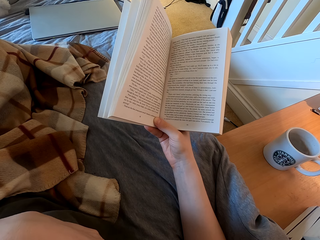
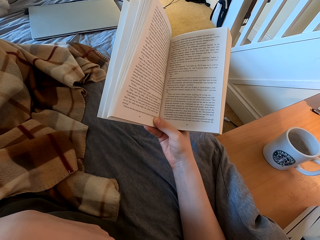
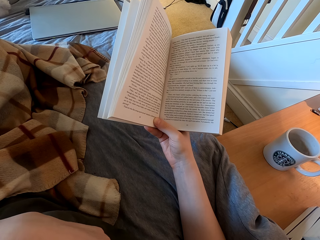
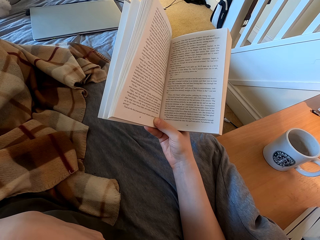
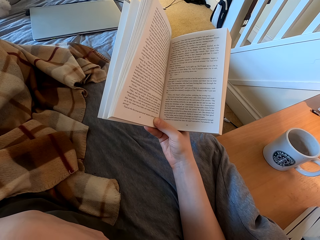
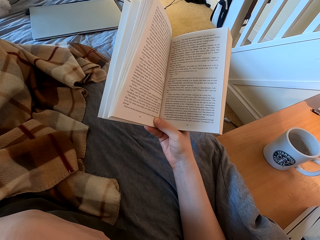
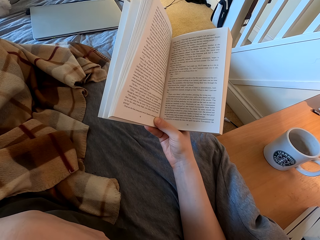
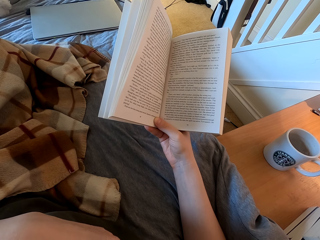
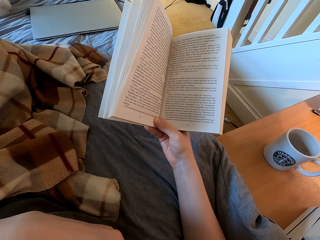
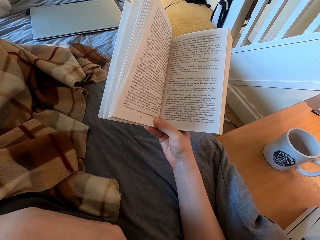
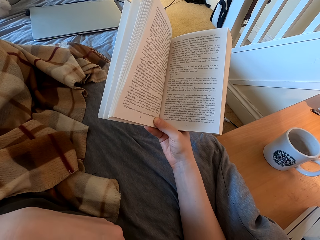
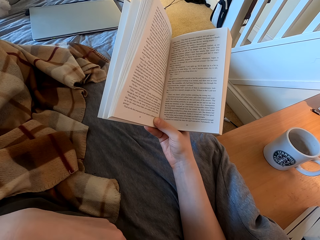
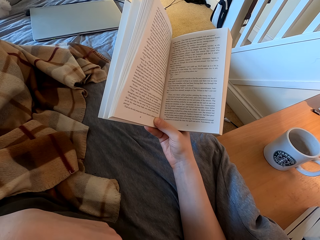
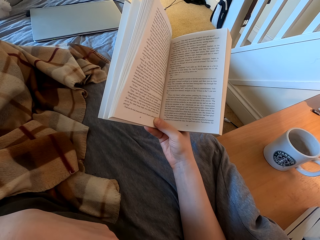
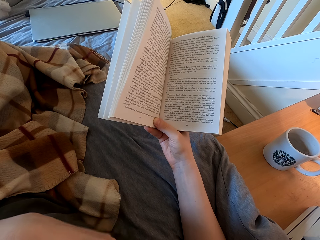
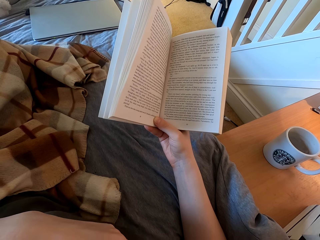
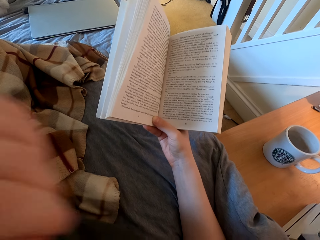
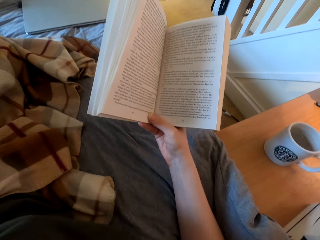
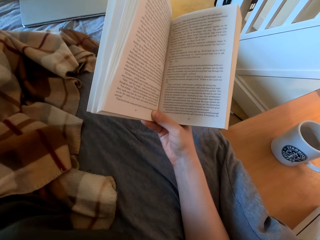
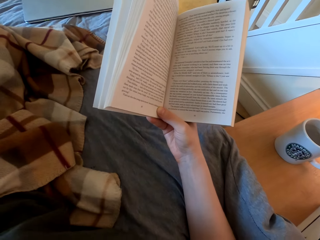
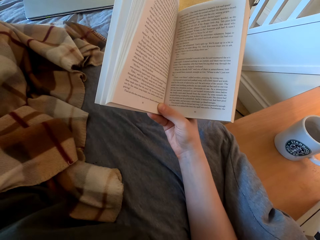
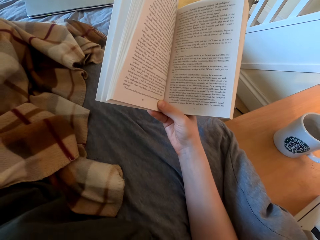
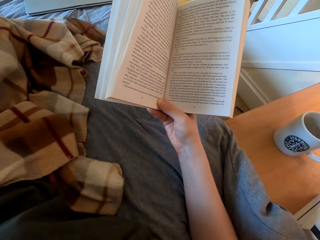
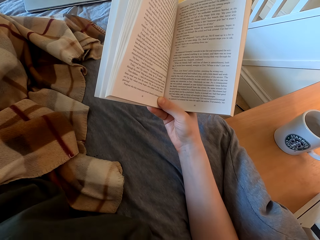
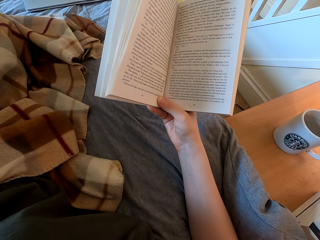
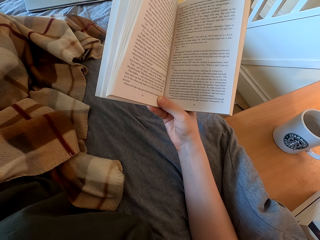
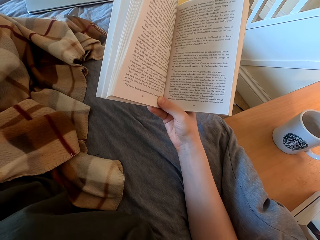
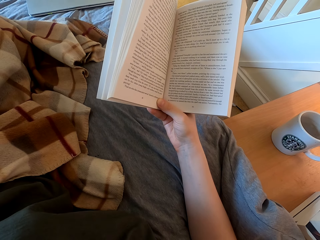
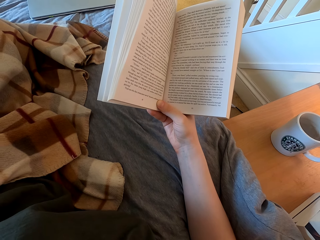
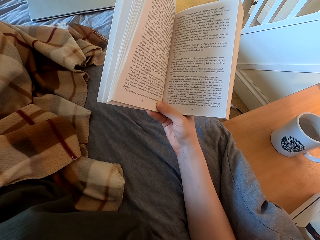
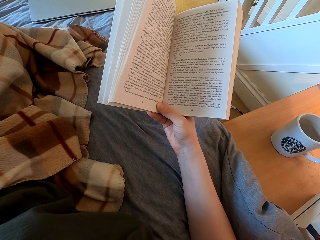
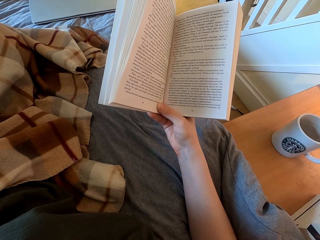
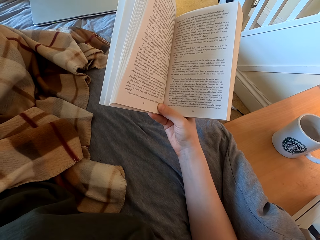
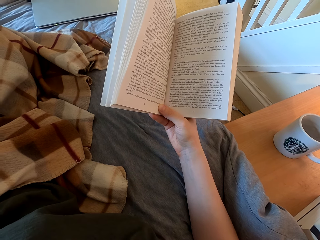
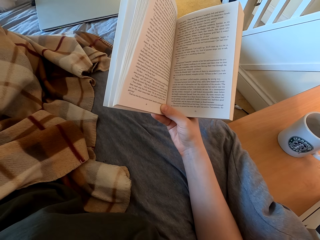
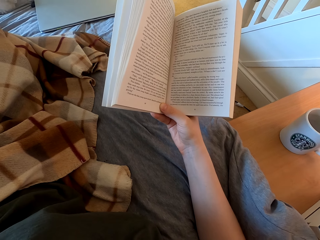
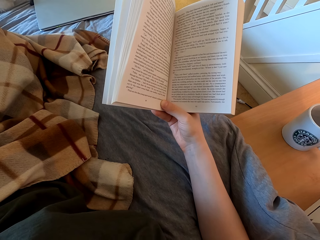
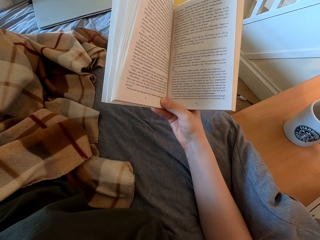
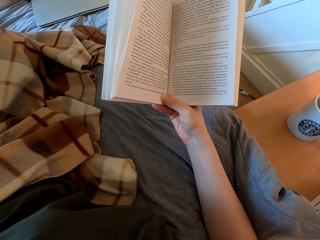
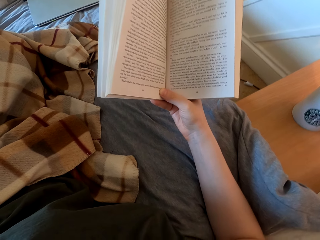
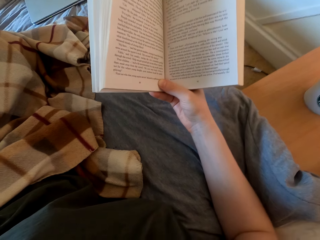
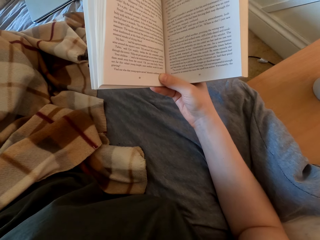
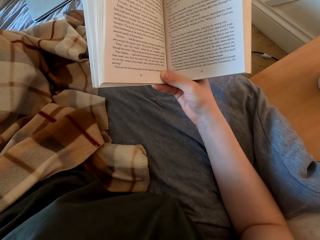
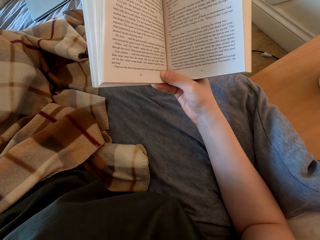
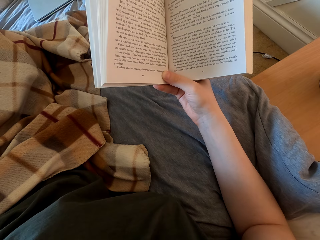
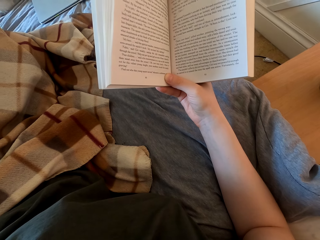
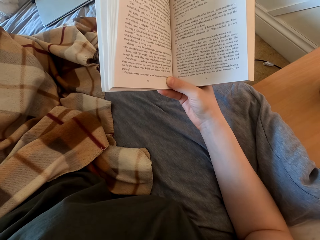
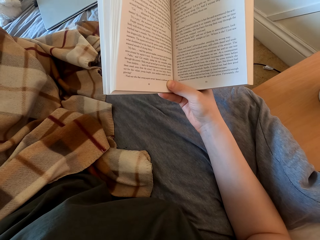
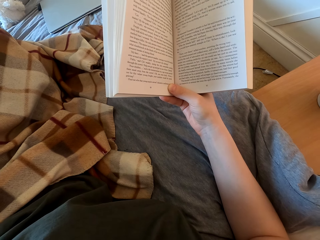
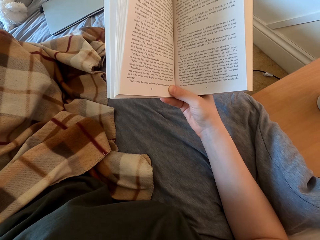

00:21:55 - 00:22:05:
The camera wearer swings the left hand. They touch something.

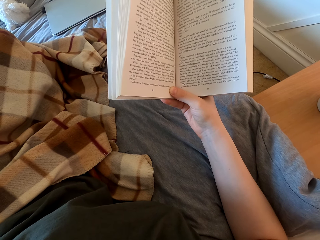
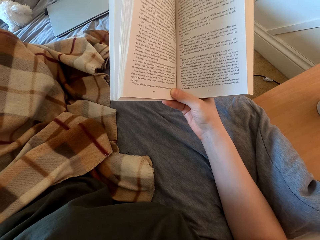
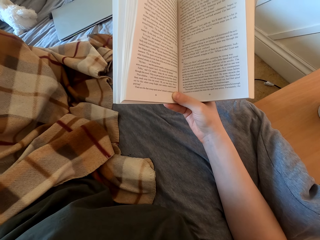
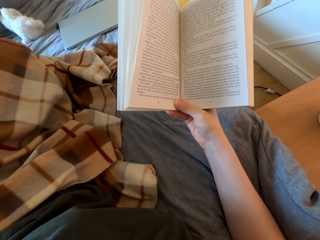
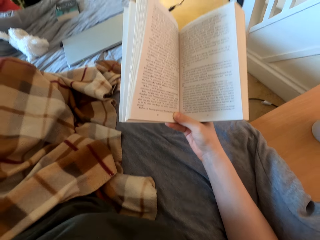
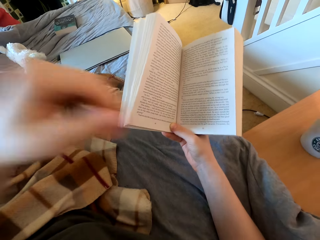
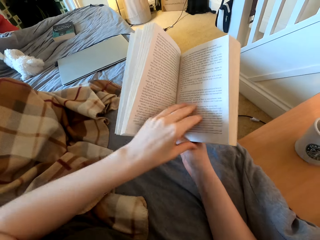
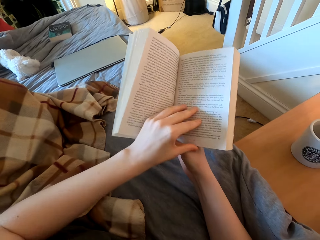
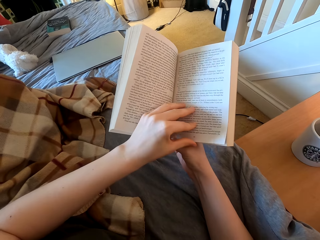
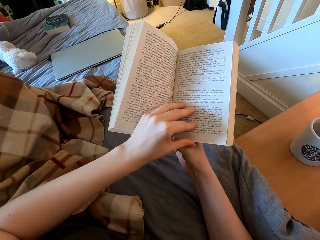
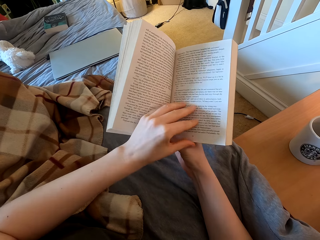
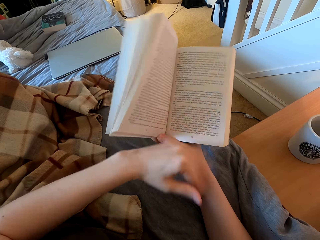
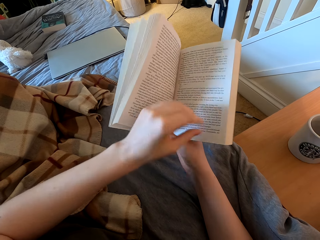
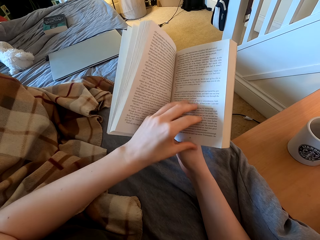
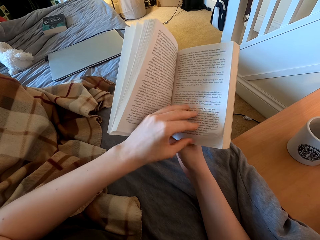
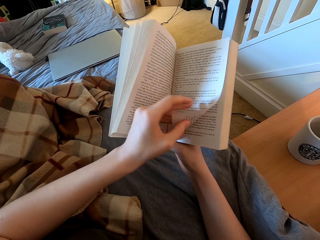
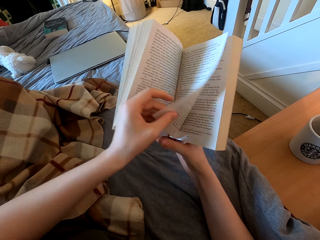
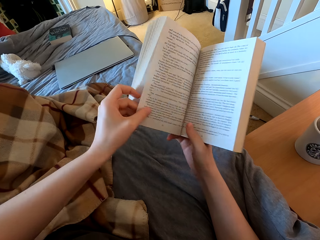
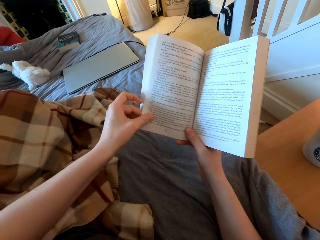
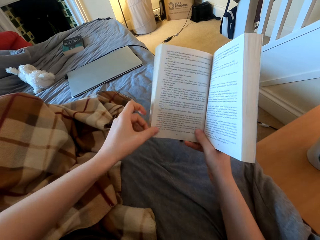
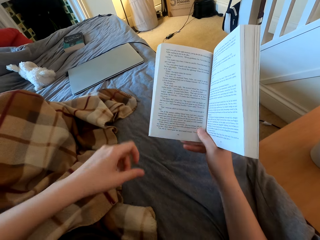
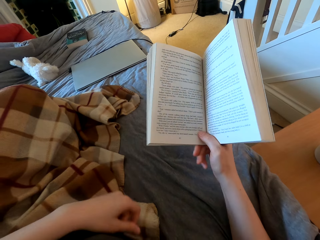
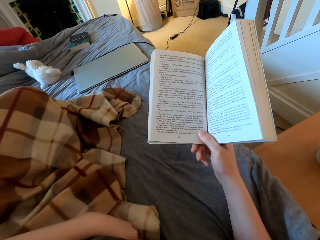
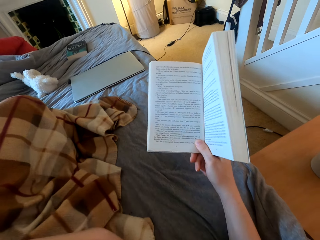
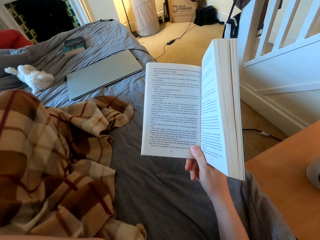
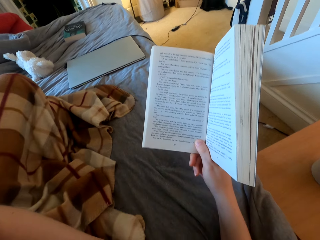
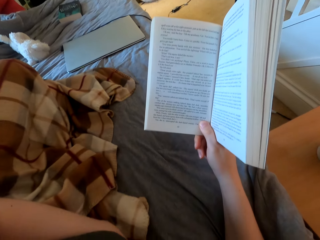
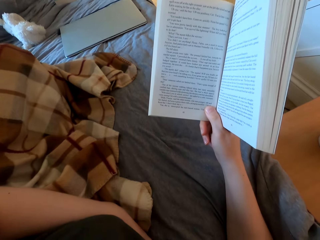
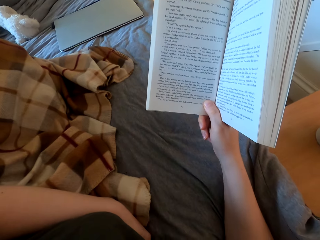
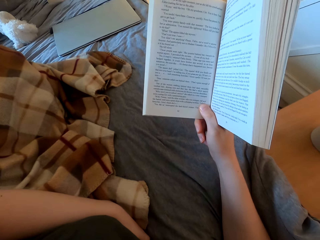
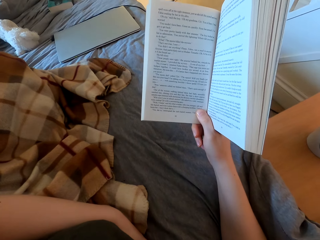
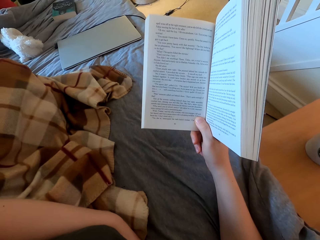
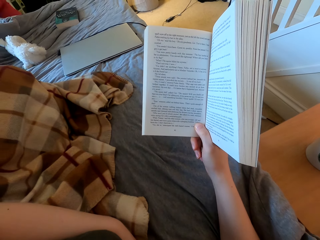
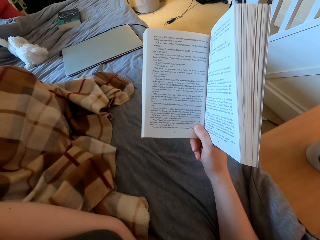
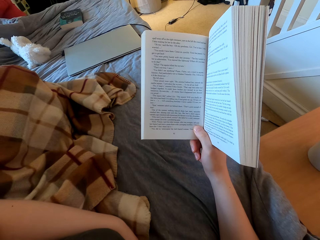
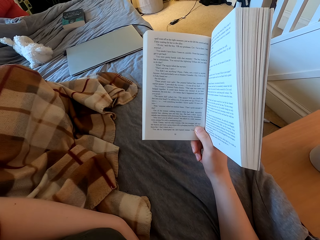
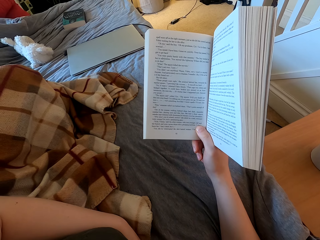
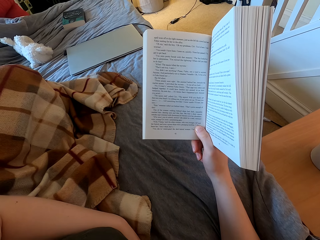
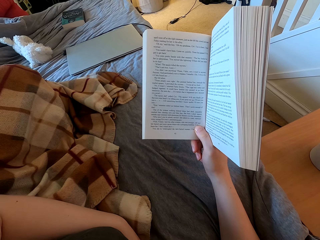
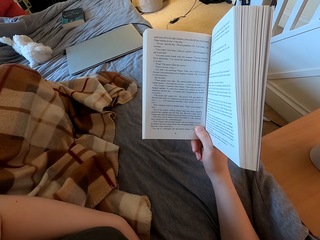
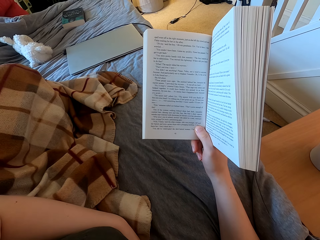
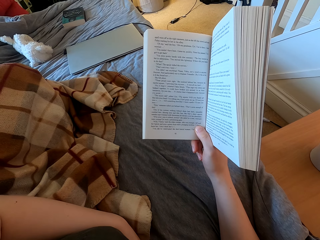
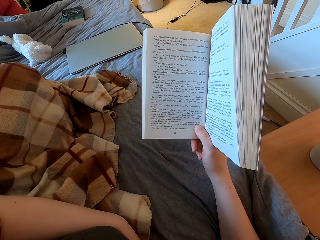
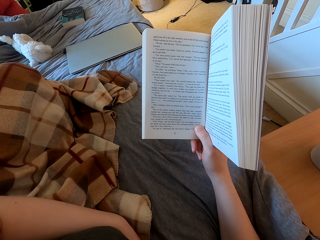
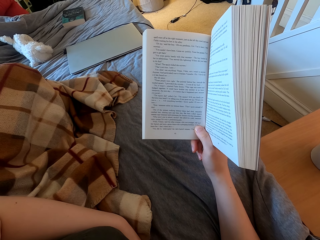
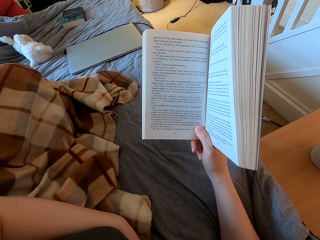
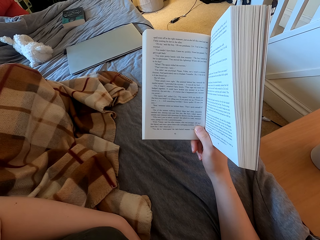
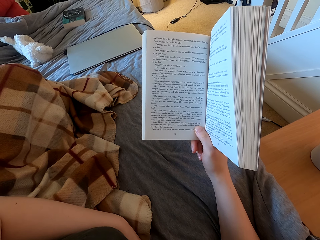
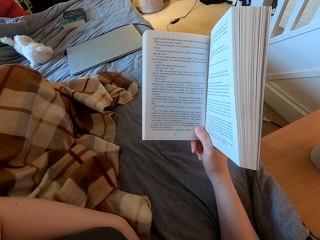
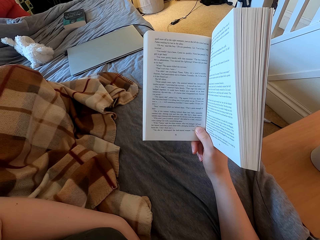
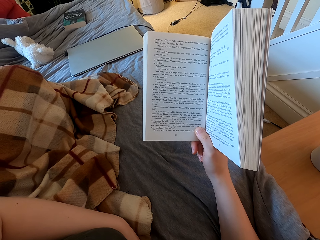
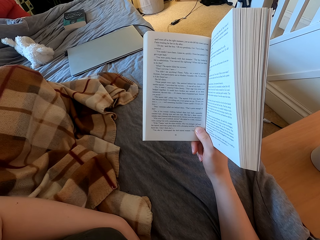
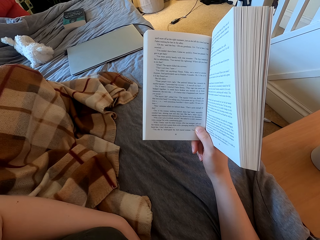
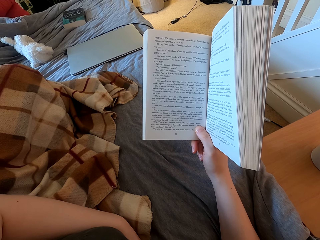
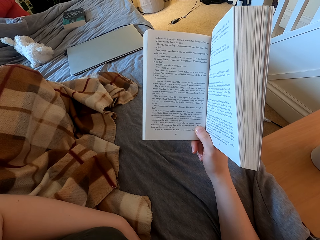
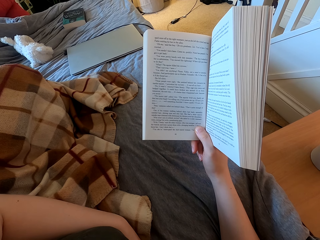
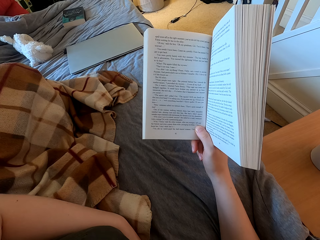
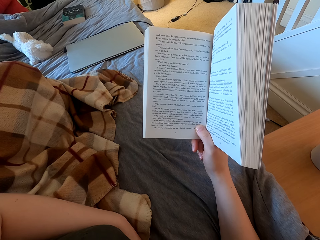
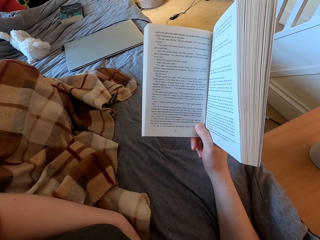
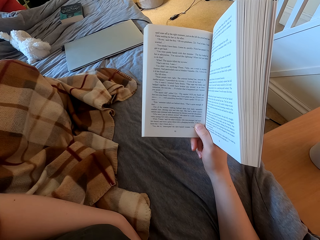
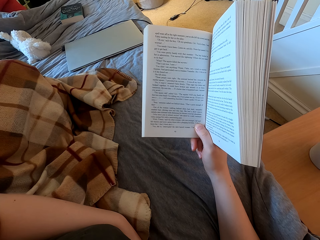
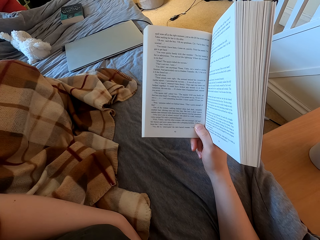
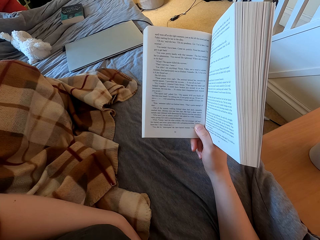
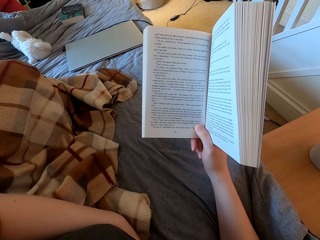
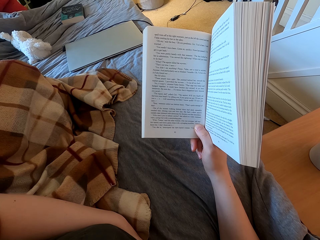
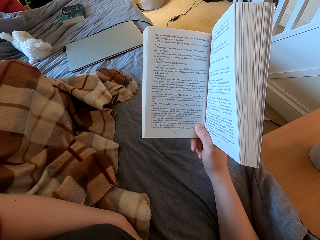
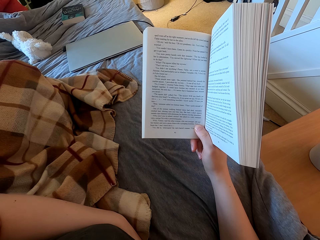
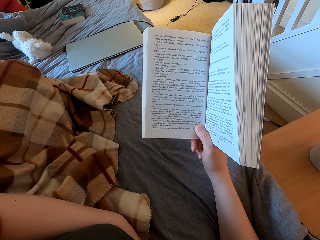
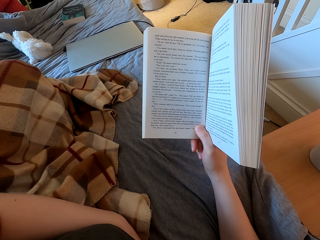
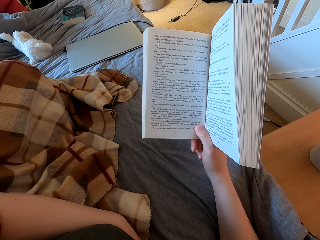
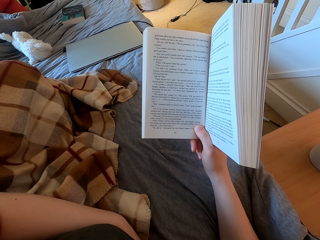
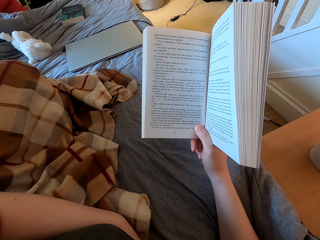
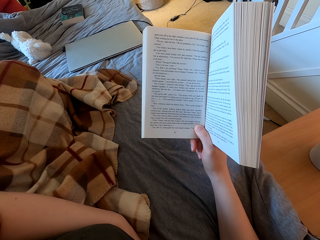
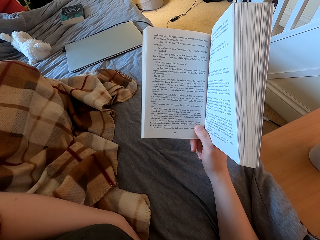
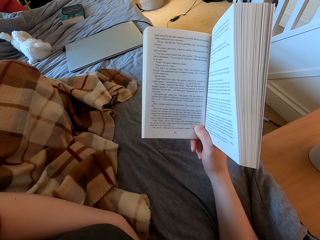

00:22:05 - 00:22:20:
The camera wearer swings the left hand and touches the book with the left hand. They turn the page of the book with the left hand, to the next page. They swing the left hand. They read the book.
